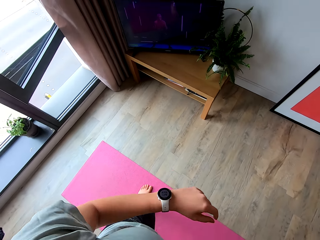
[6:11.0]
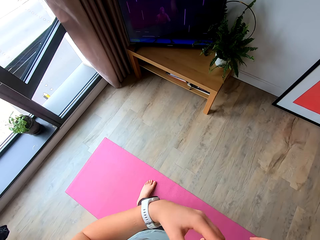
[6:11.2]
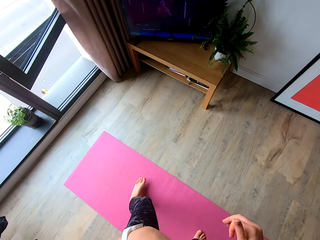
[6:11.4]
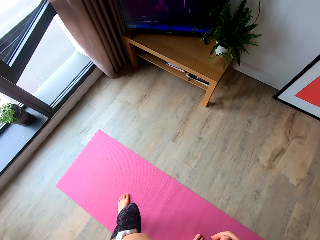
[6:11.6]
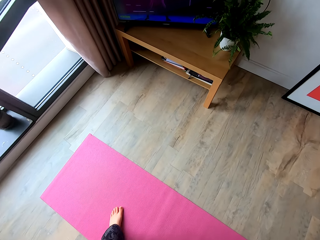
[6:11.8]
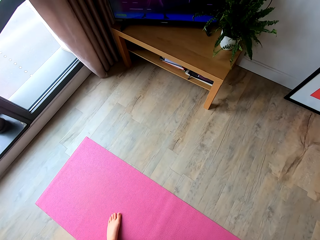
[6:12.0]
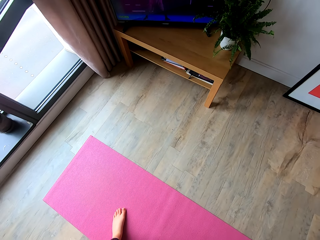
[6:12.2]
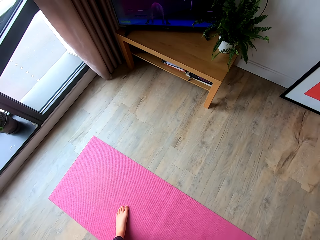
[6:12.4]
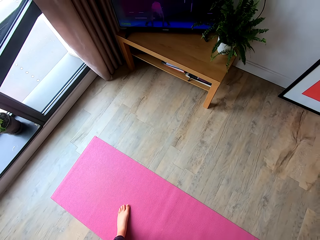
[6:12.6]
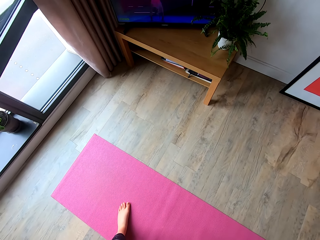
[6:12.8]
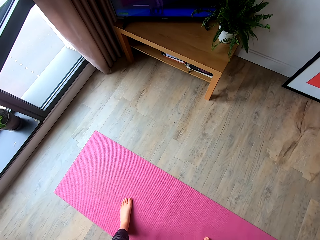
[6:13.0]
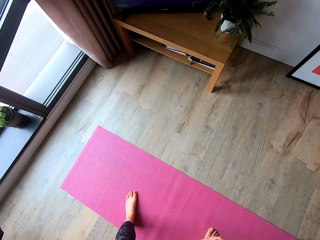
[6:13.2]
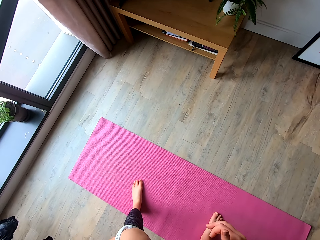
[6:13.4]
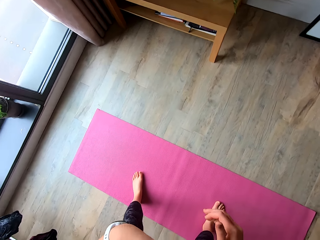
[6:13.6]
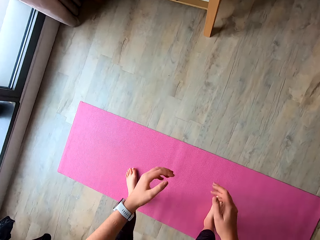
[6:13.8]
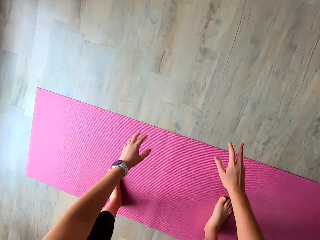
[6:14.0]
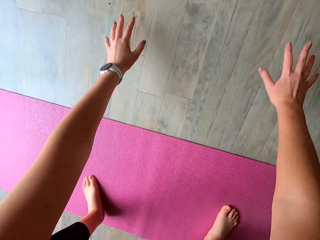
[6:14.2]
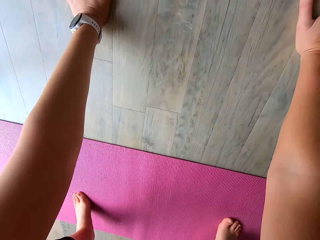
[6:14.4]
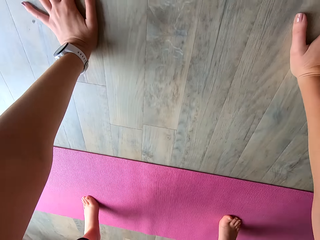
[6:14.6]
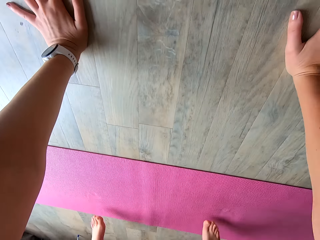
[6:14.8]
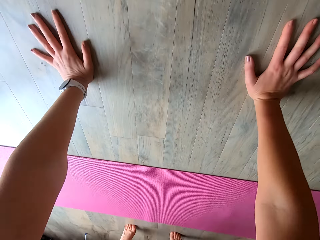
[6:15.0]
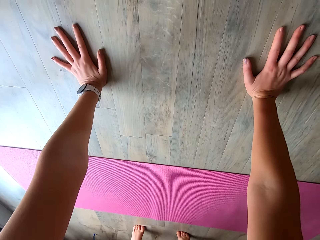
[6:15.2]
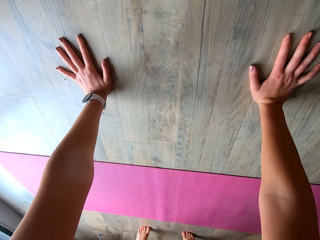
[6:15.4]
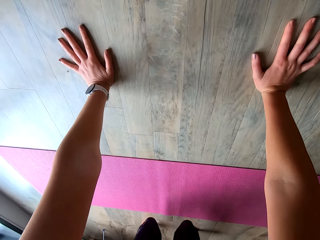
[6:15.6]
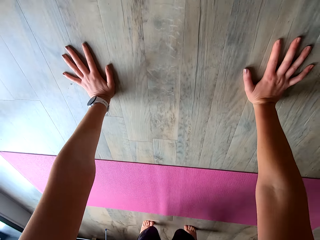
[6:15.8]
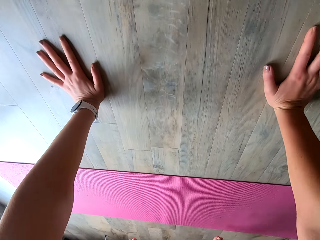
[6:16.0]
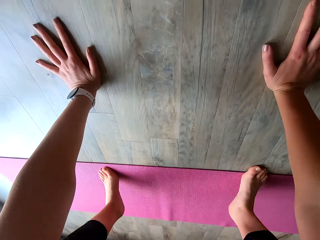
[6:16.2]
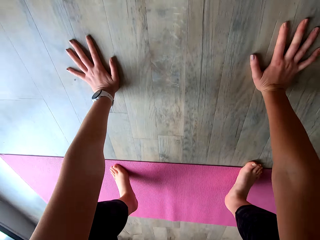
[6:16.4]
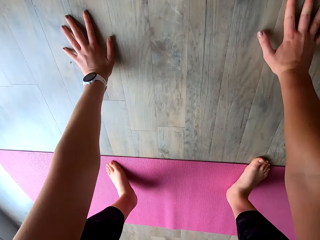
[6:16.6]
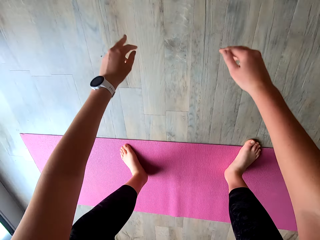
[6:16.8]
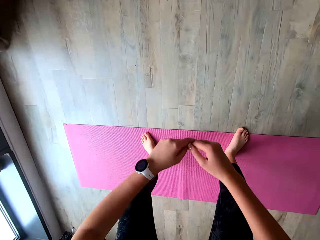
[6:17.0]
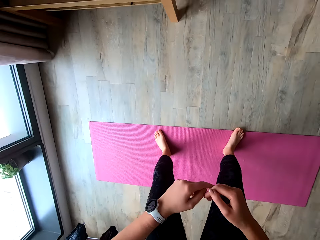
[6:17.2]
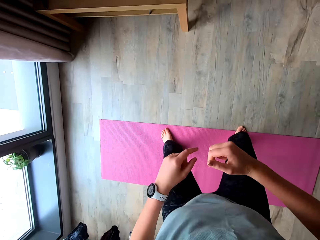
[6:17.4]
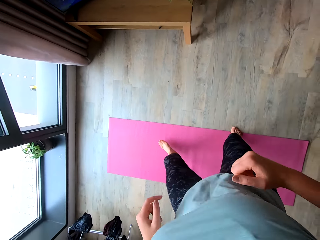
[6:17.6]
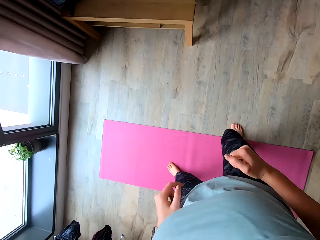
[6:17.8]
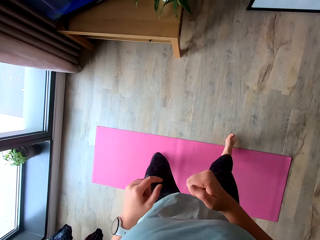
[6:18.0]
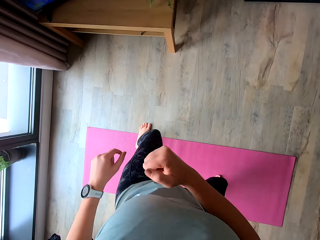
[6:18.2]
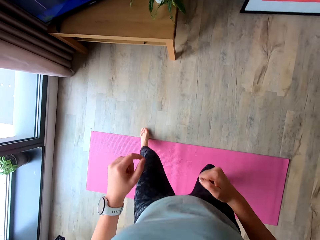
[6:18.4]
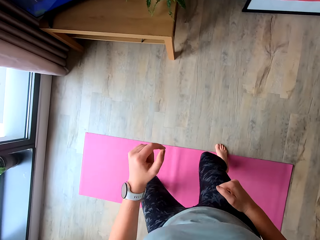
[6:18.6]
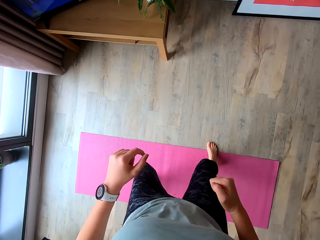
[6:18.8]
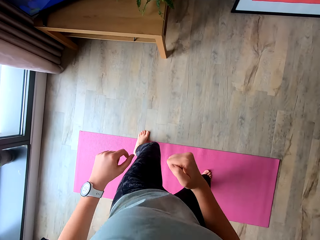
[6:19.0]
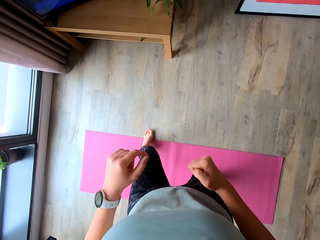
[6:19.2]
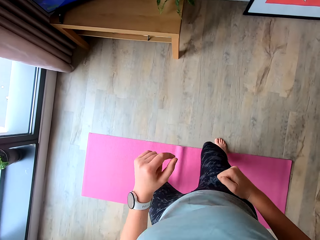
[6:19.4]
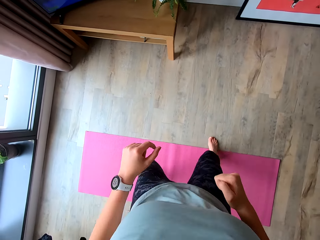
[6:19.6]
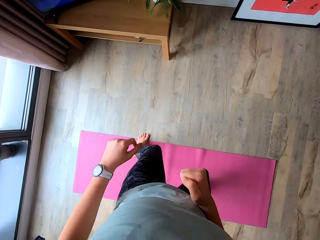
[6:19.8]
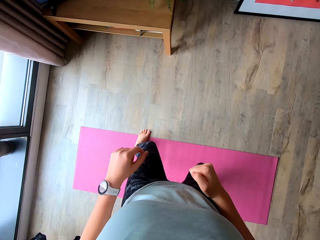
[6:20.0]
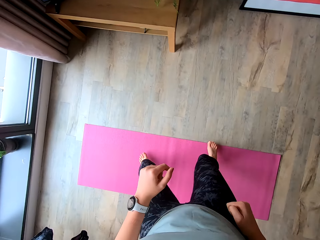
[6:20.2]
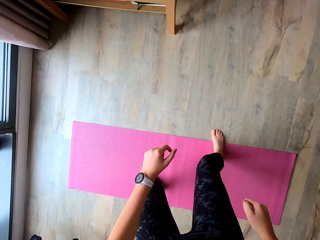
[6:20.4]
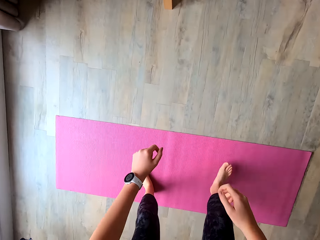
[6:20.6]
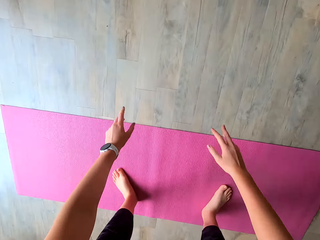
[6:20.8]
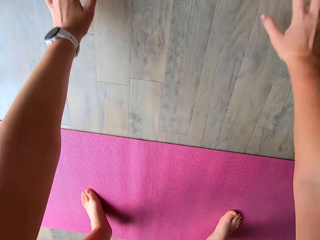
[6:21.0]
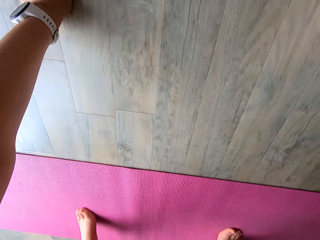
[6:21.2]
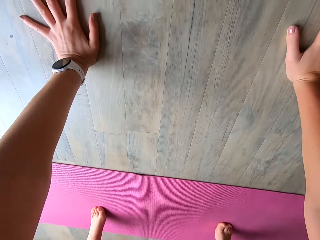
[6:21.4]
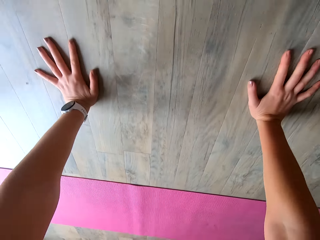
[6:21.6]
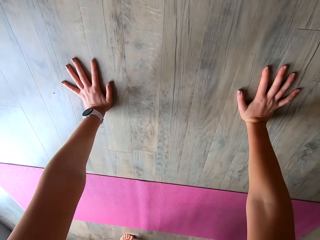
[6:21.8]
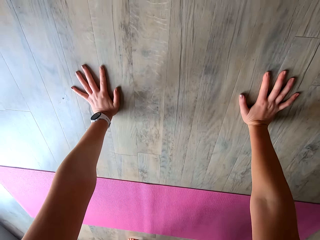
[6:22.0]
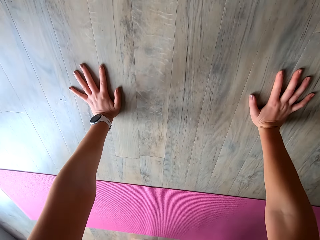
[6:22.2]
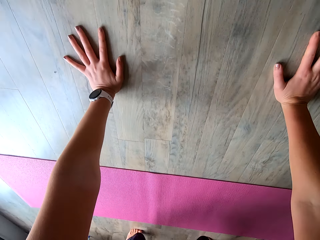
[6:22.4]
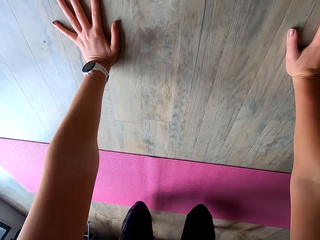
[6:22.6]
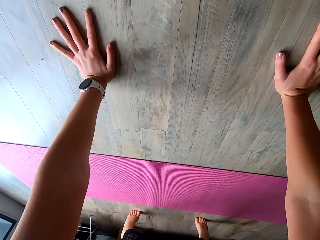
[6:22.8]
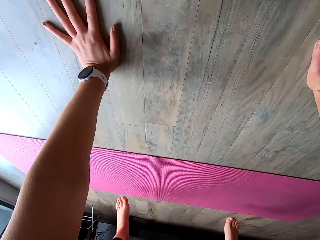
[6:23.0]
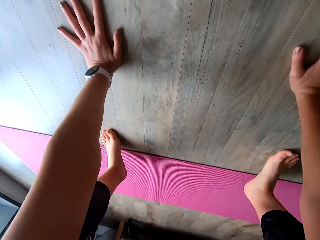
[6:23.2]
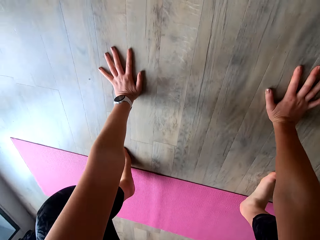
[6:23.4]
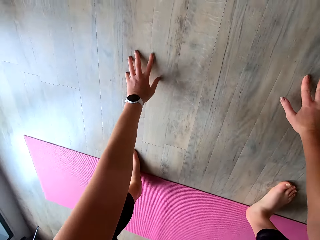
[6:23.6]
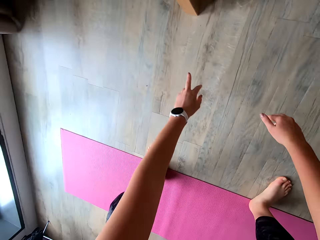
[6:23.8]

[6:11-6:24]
The camera wearer touches her cloth. She squats on the floor. She exercises. She squats on the floor.

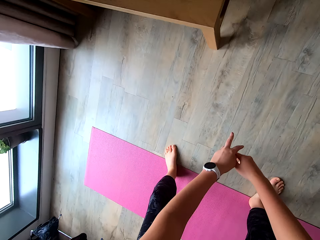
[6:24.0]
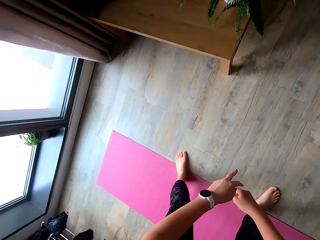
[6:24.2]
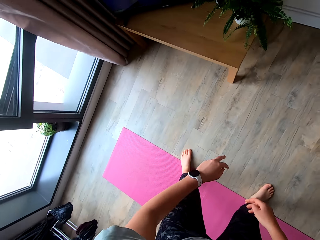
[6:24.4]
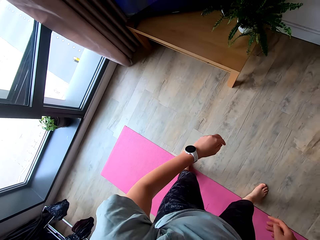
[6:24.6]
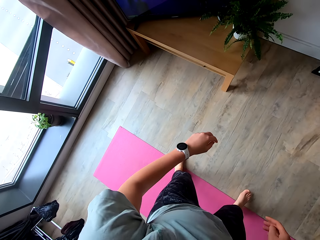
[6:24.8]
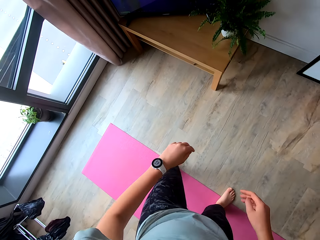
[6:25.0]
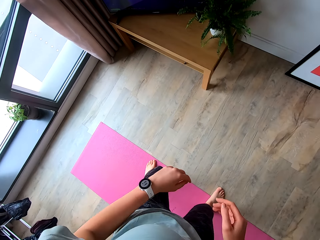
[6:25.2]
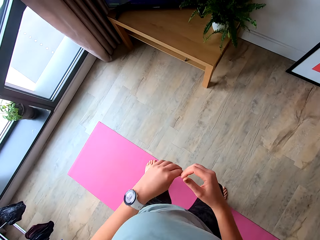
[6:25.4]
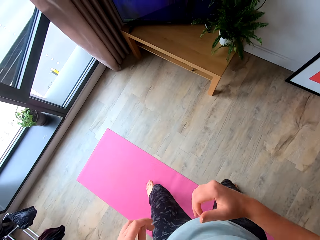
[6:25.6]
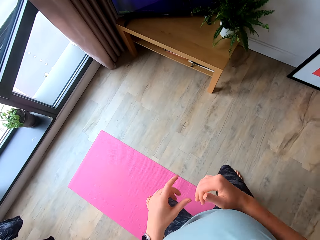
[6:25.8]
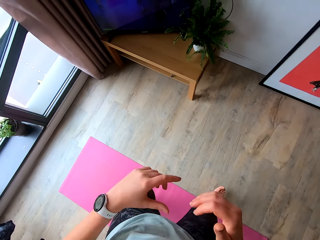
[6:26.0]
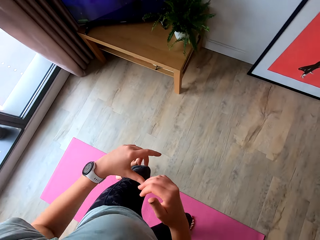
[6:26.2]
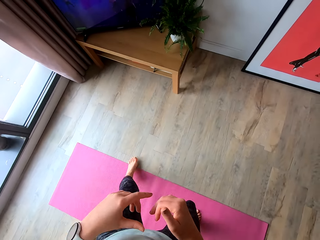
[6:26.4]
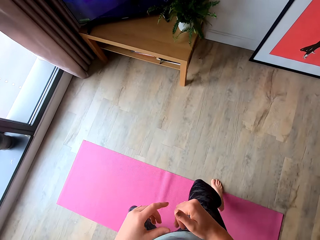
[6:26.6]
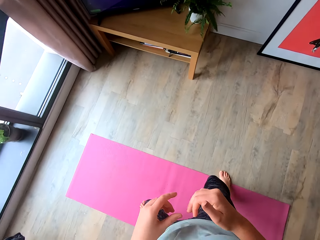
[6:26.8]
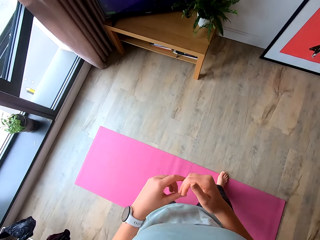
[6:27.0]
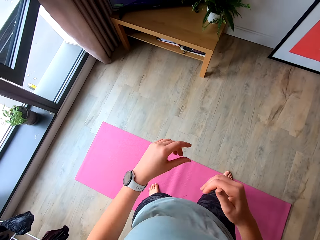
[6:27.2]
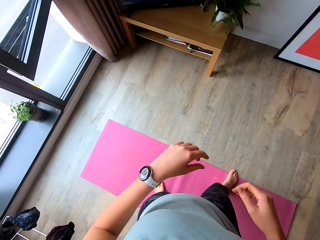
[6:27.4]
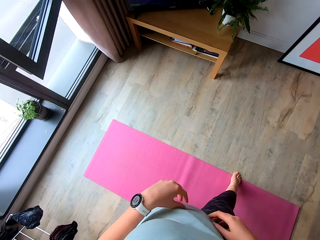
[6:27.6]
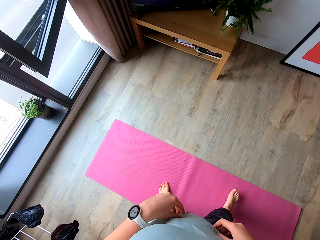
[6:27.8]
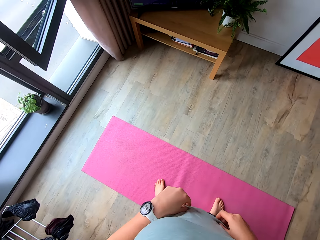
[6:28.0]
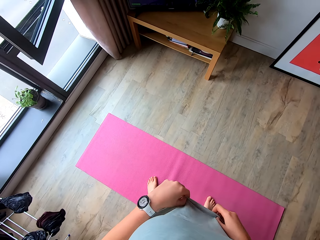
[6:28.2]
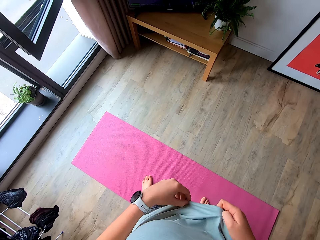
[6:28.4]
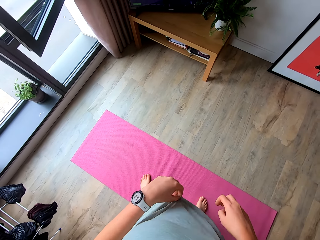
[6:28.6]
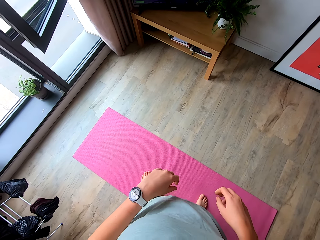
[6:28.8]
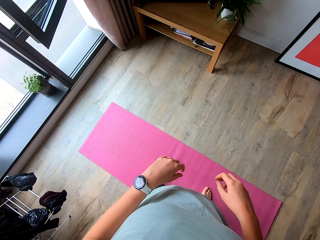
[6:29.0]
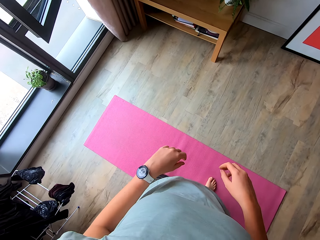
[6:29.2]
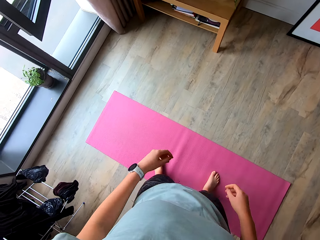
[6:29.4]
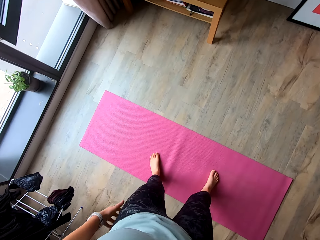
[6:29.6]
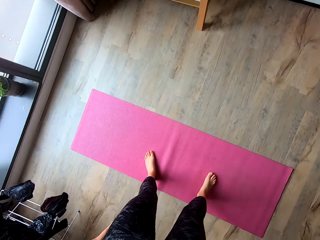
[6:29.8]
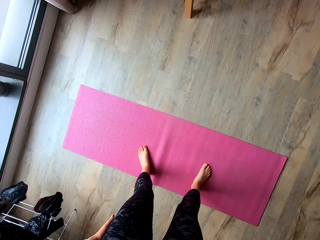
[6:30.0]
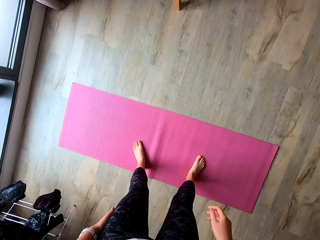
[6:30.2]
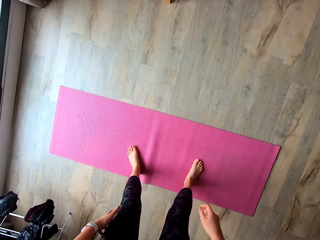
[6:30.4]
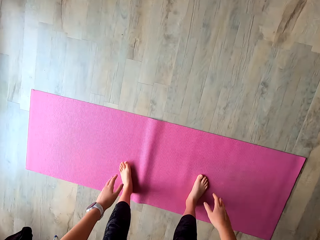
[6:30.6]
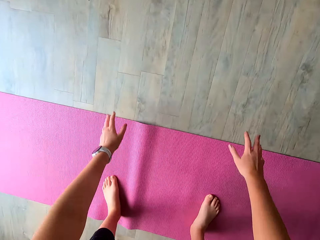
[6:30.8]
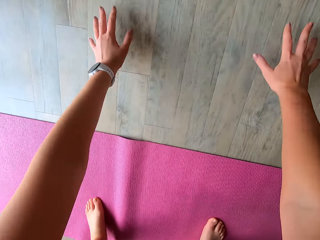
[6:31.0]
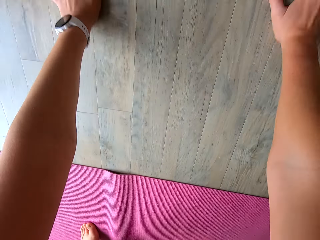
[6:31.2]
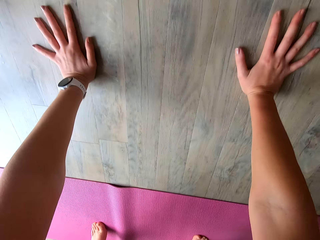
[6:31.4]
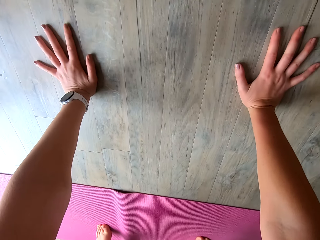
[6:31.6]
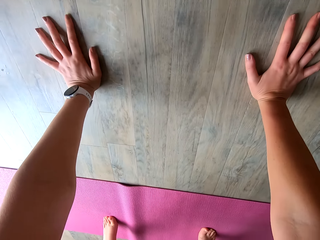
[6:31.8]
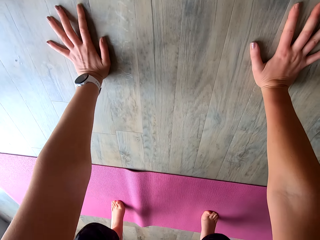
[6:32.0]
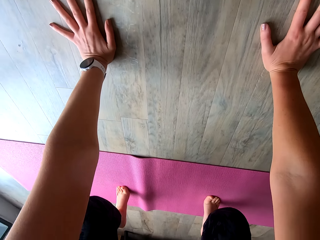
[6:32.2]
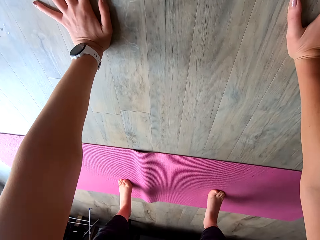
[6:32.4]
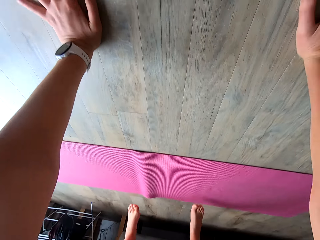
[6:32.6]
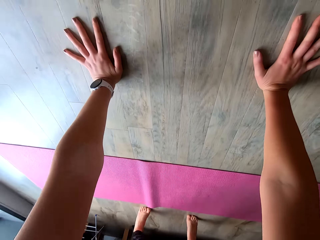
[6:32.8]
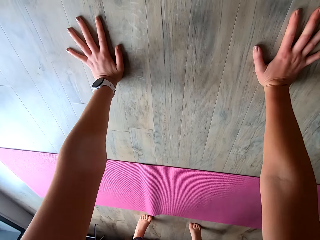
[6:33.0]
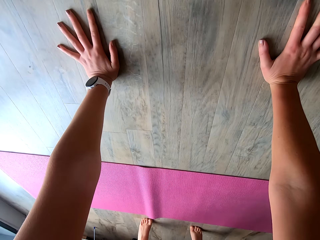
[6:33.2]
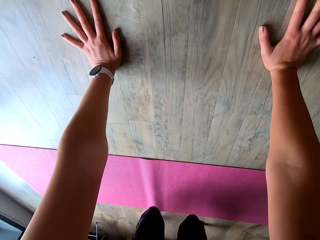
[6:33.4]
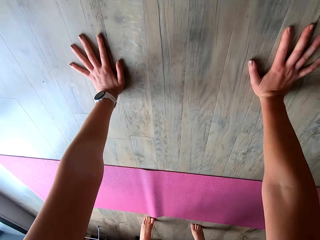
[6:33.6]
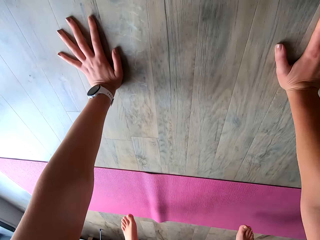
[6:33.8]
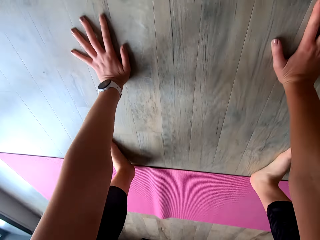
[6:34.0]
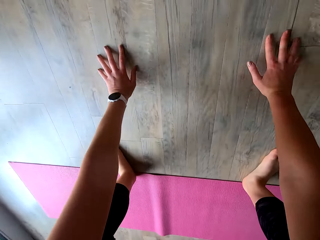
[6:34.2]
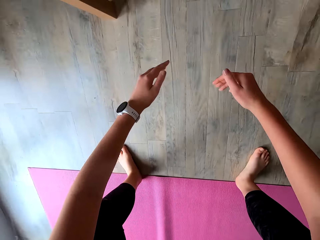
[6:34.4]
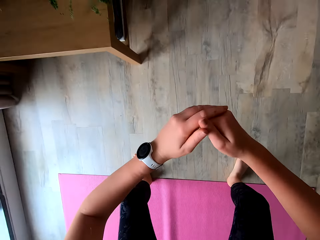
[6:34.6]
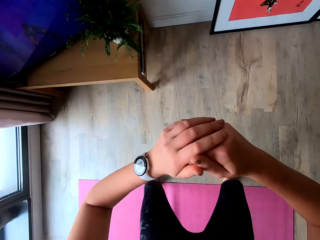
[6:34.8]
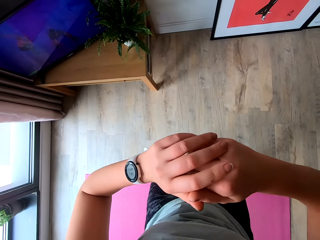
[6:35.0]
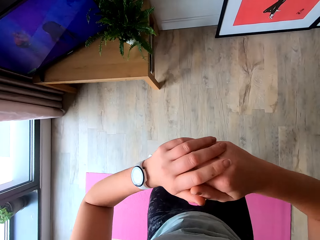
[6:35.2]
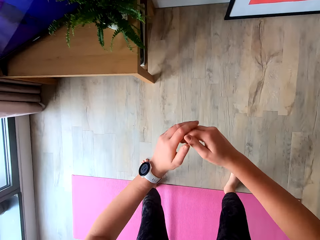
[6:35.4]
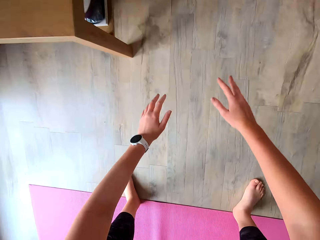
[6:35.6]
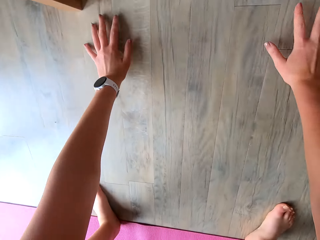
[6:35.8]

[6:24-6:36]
The camera wearer exercises. She adjusts her cloth. She squats on the floor.
